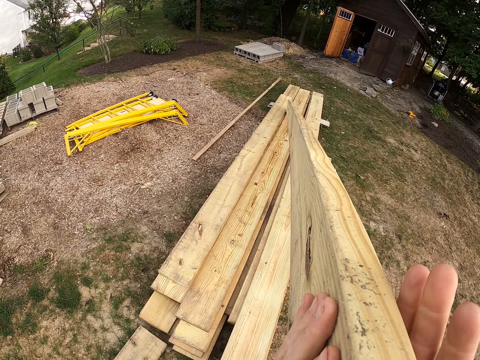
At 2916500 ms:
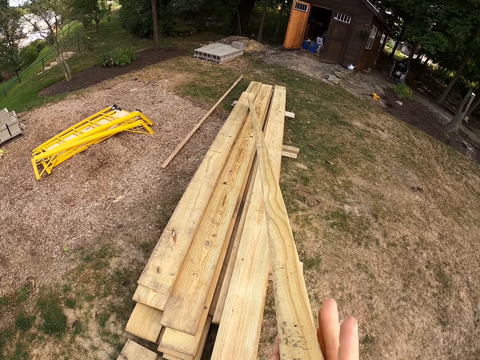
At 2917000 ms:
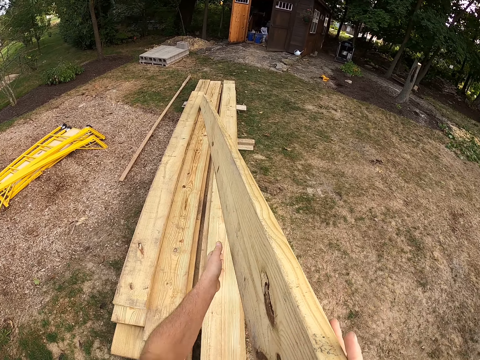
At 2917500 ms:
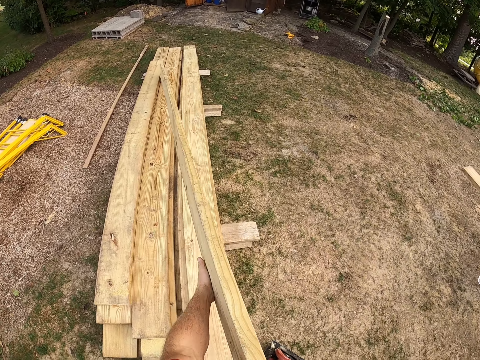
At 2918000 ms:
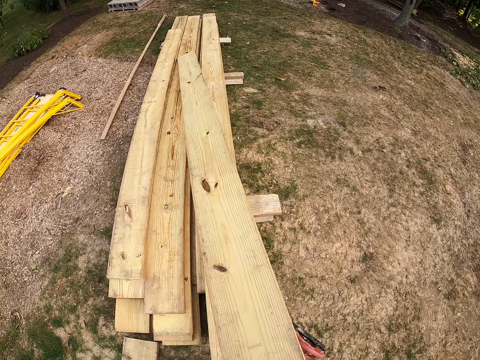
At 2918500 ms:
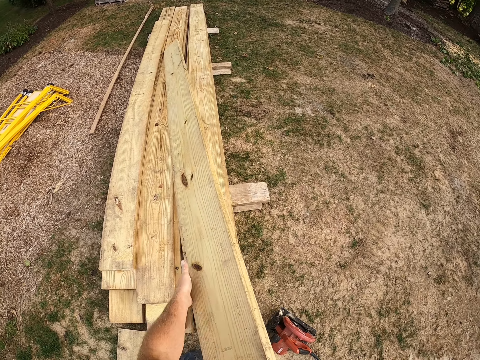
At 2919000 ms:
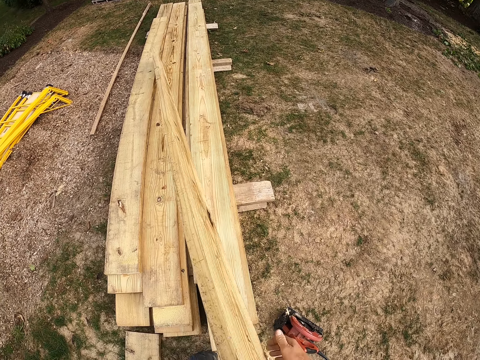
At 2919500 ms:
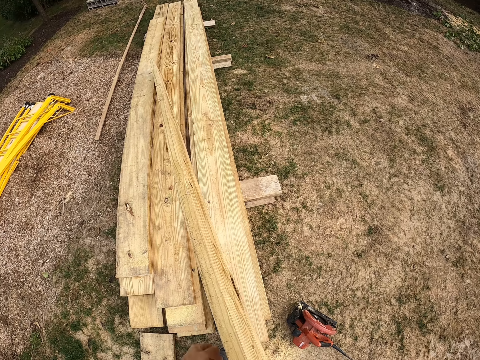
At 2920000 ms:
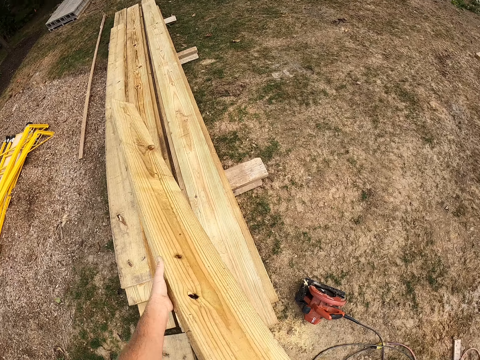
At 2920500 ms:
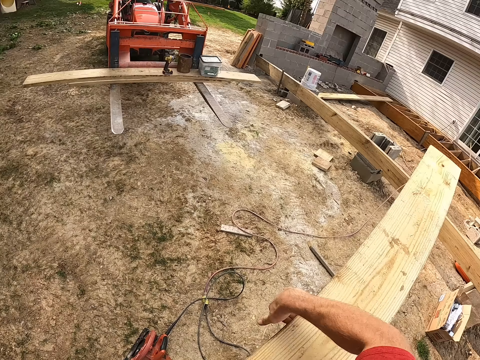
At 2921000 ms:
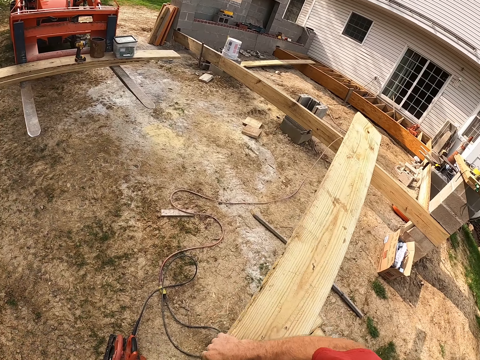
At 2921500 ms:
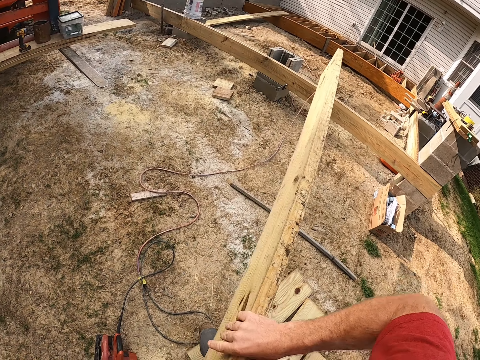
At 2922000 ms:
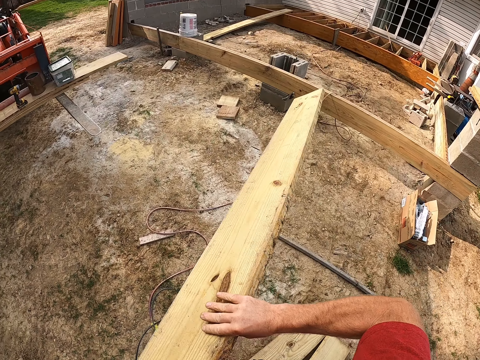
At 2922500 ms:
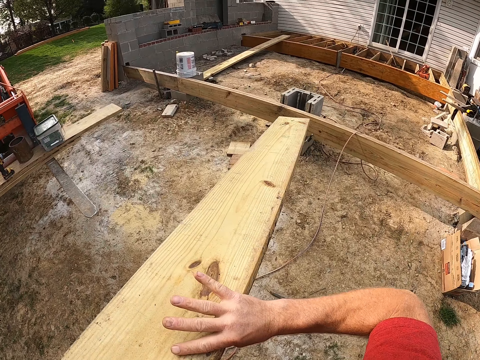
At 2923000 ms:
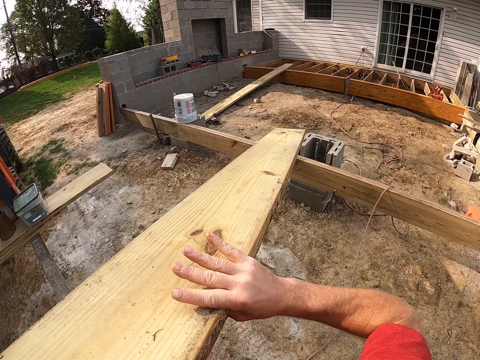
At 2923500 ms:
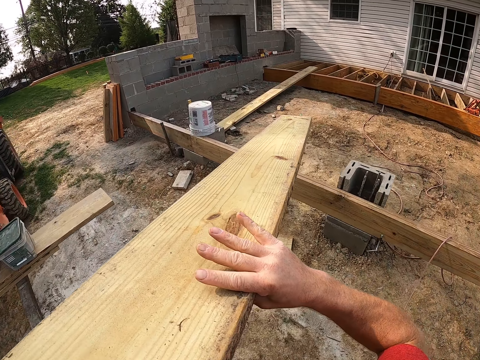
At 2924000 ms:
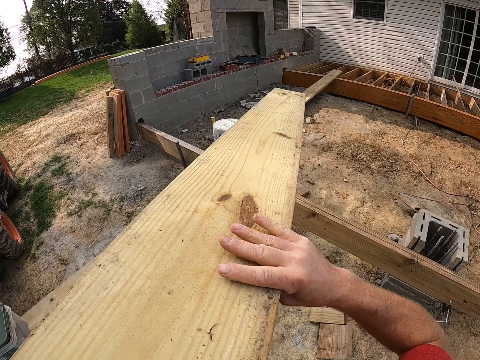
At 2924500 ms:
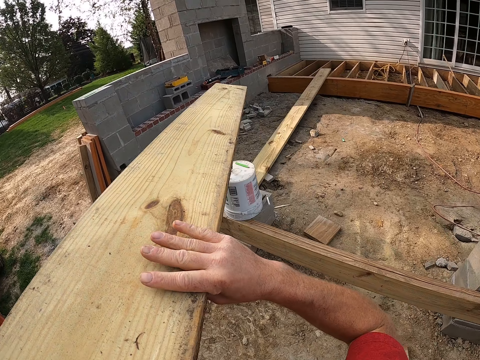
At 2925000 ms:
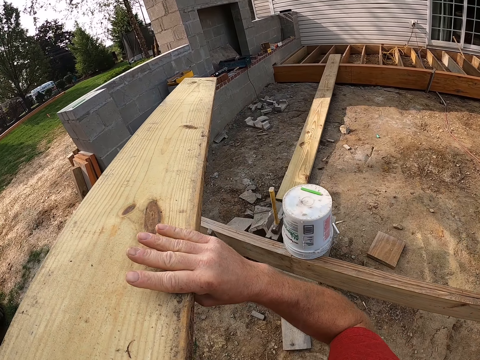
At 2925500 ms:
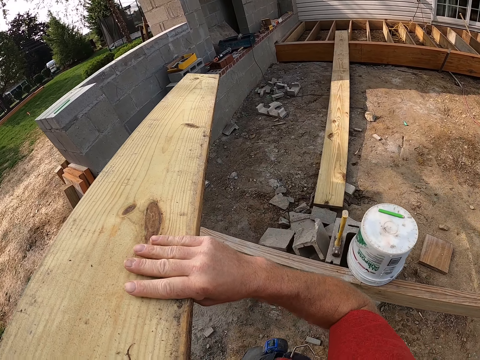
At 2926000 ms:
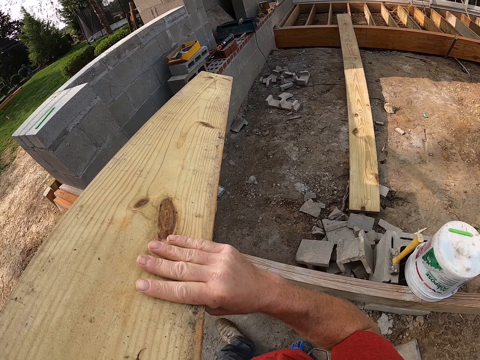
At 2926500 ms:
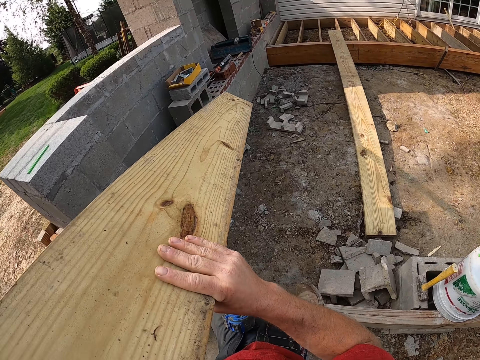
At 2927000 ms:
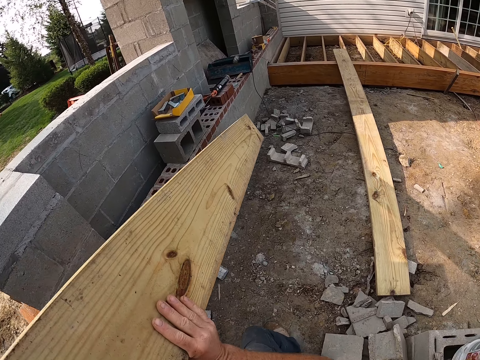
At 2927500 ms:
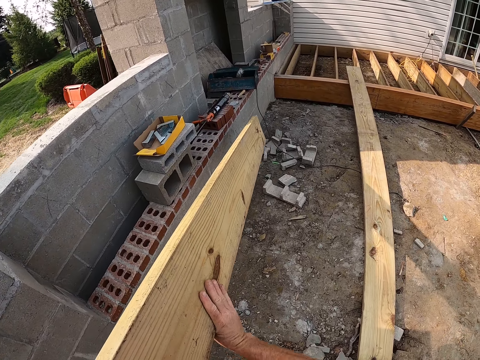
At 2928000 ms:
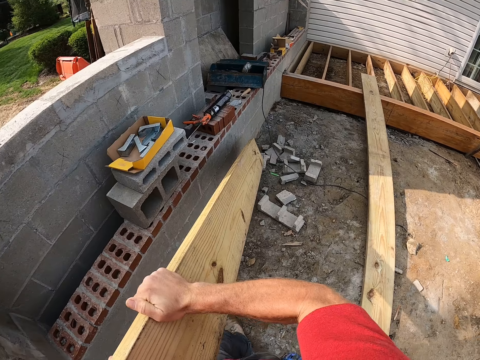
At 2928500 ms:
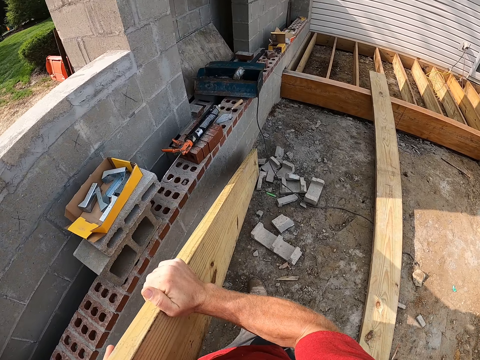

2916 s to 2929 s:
The camera wearer carries the wooden plank. They walk towards the building.

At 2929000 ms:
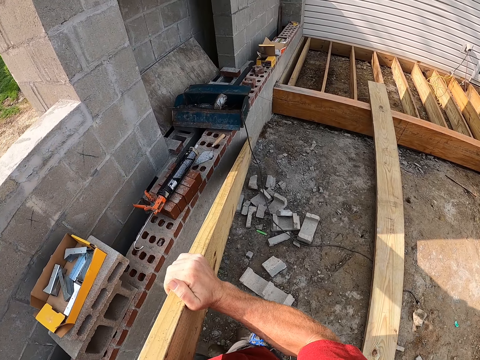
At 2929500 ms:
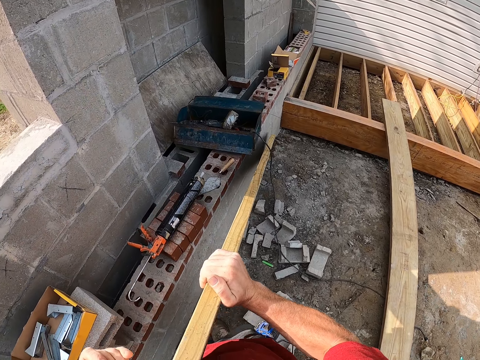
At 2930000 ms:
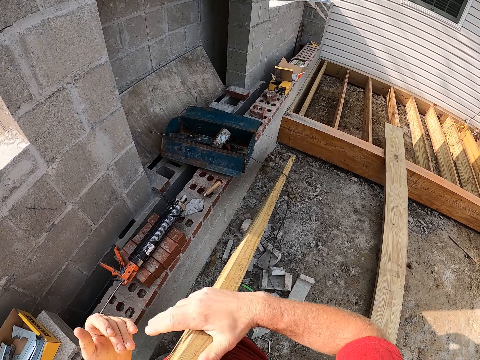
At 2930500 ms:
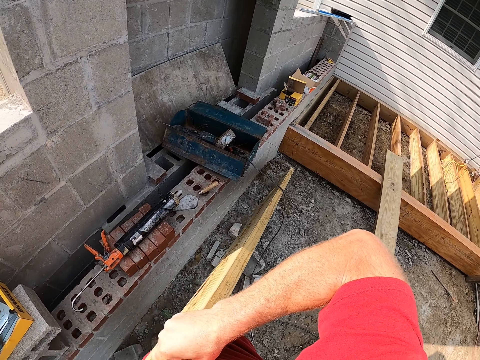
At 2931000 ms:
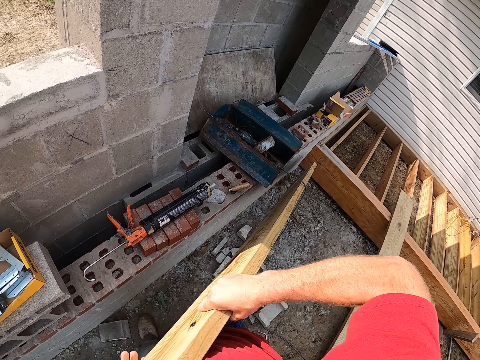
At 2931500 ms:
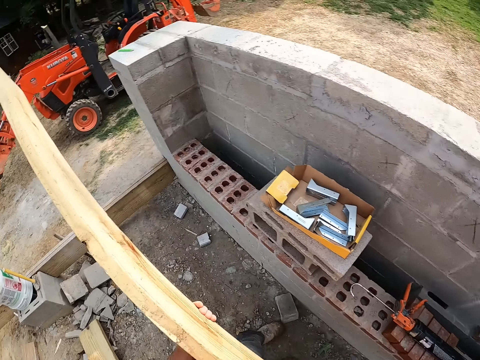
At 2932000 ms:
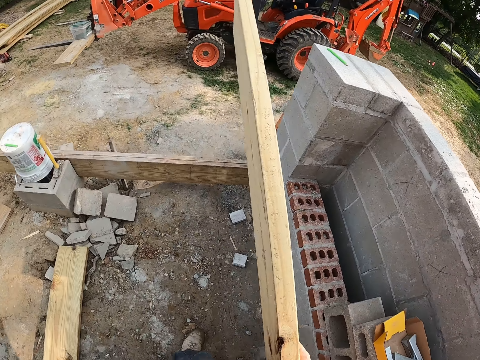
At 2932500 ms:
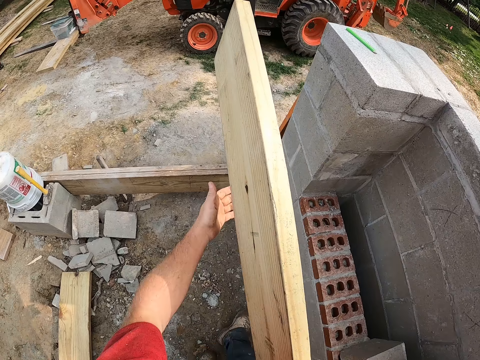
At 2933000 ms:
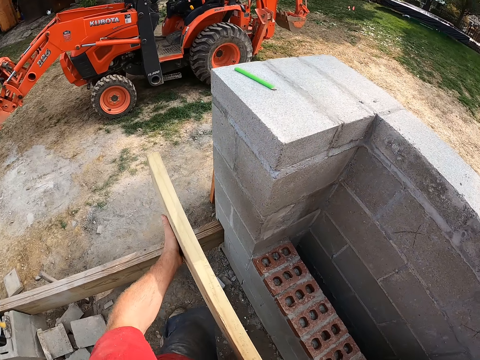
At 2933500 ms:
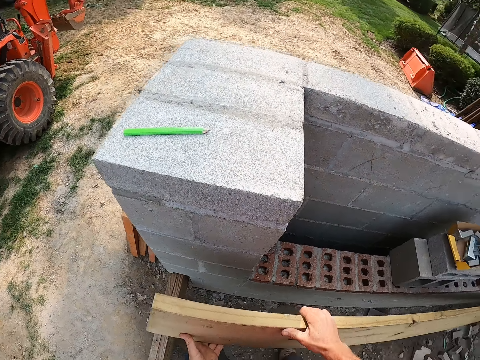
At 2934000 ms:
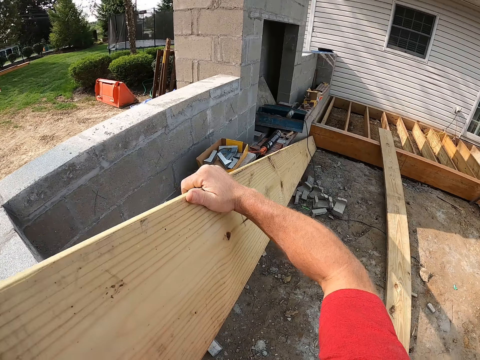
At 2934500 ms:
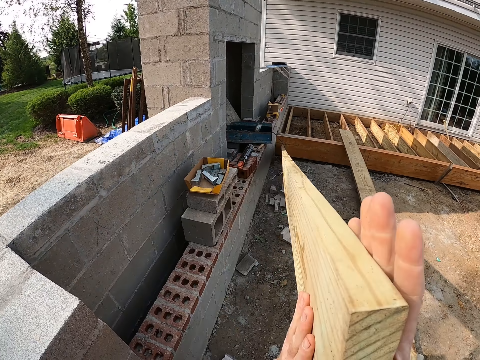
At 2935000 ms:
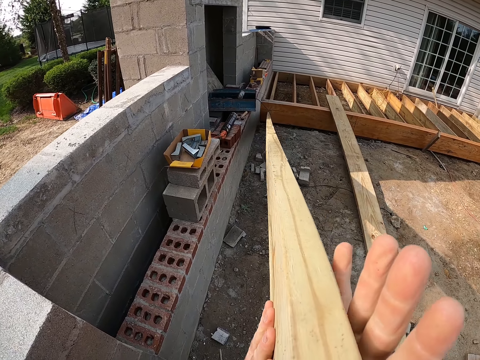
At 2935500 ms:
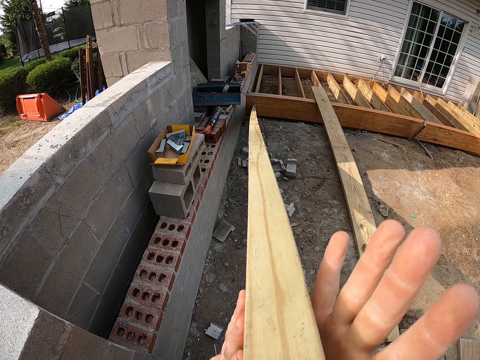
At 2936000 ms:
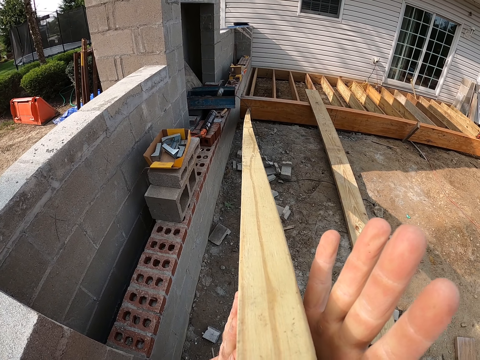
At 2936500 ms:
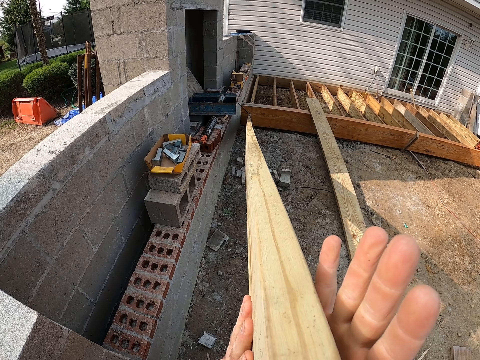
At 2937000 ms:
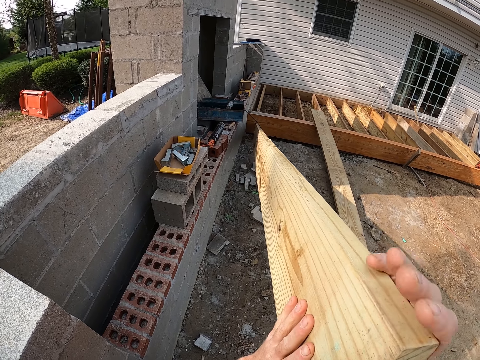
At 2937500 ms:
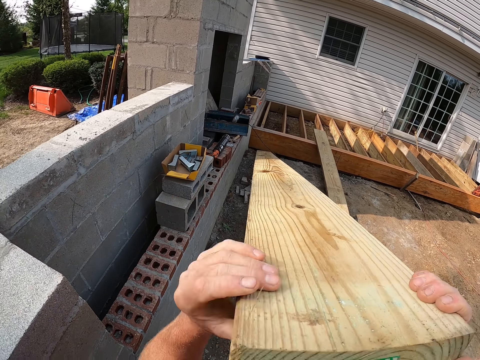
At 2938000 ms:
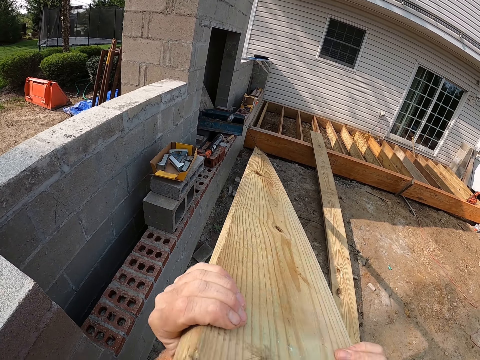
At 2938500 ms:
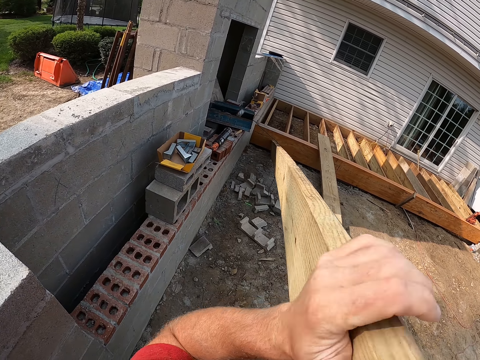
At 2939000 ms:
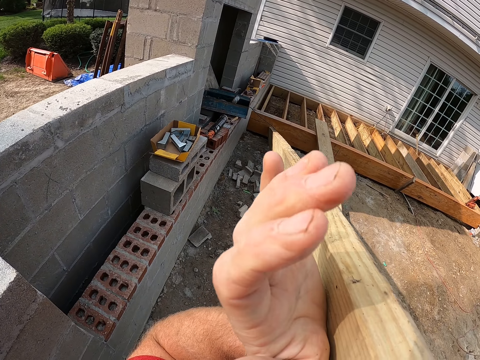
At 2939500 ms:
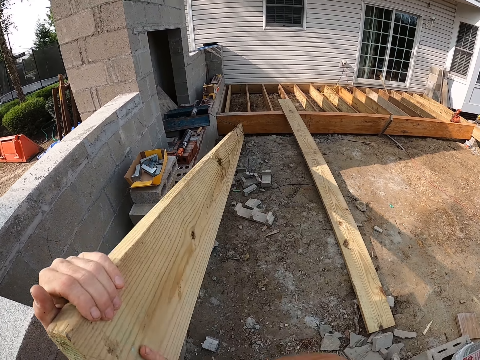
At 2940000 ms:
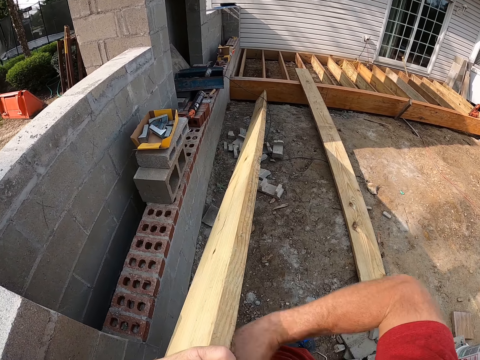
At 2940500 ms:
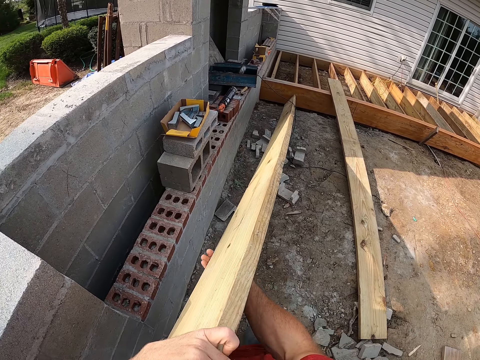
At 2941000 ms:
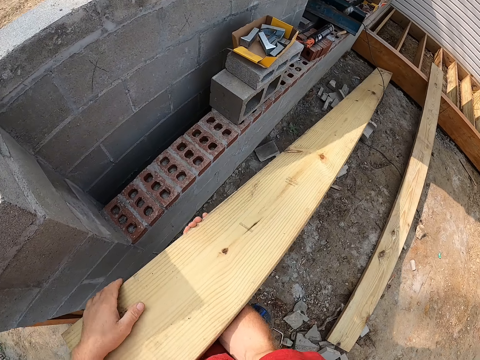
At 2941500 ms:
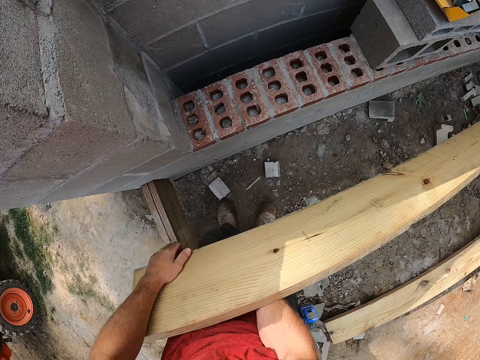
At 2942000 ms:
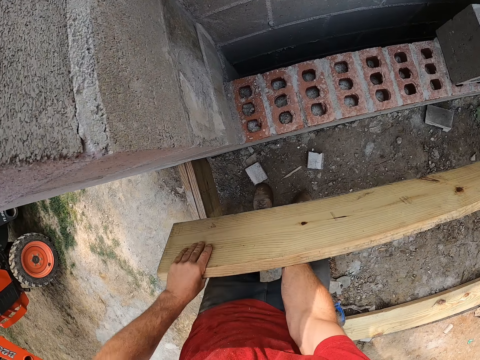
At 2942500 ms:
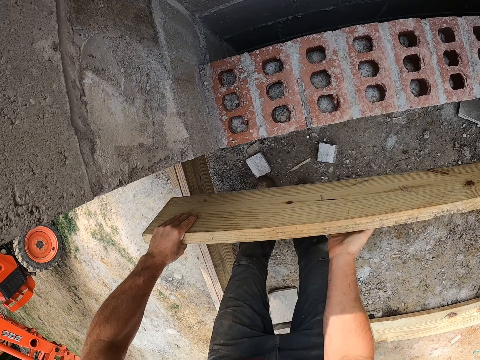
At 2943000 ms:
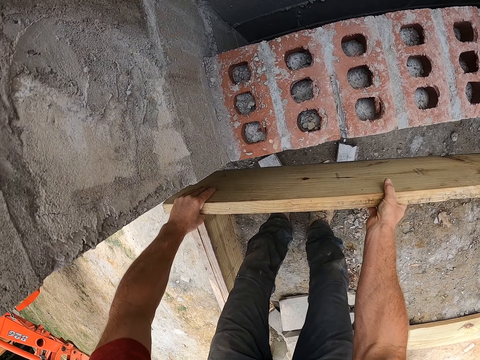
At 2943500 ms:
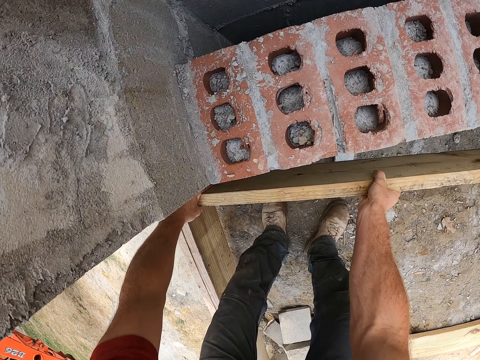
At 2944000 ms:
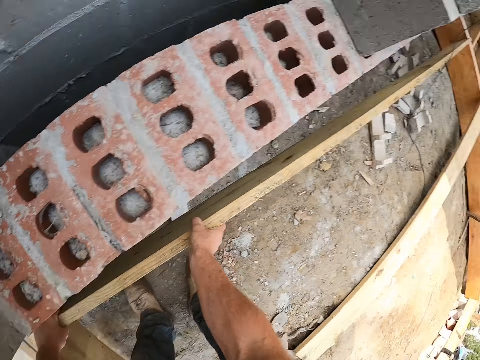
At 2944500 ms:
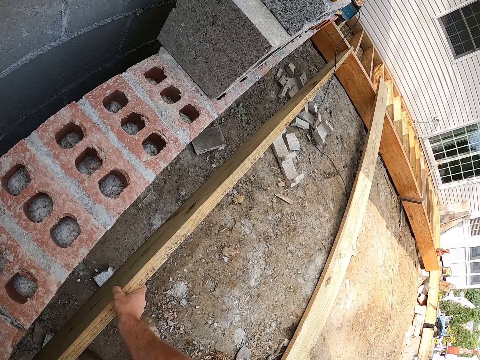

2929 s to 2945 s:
The camera wearer drops an edge of the wooden plank on the ground. He looks through the wooden plank. He rotates the piece of wood. He drops the wooden plank in his hand on the ground.
